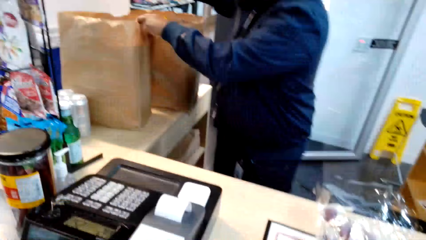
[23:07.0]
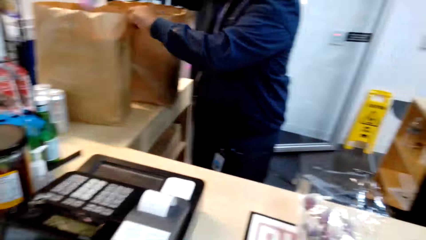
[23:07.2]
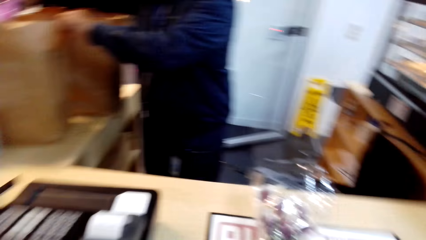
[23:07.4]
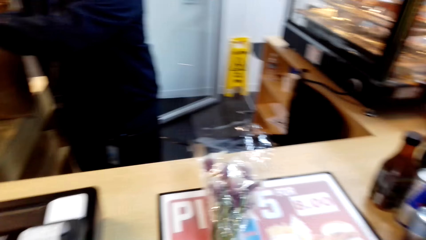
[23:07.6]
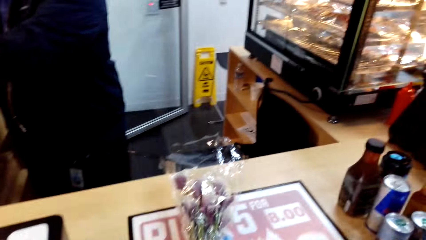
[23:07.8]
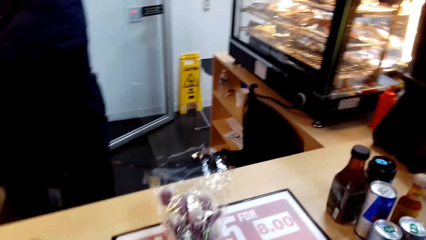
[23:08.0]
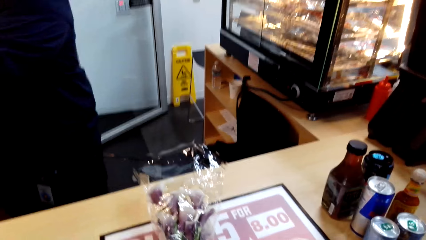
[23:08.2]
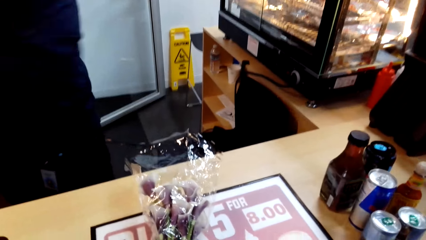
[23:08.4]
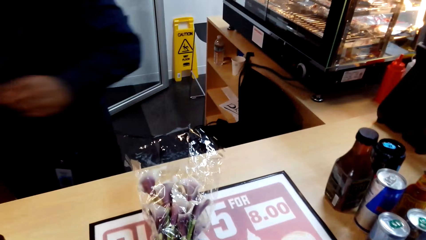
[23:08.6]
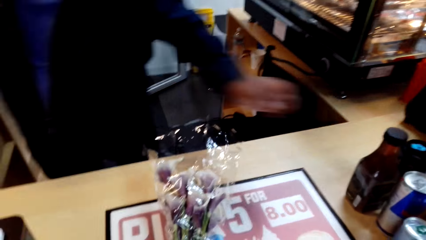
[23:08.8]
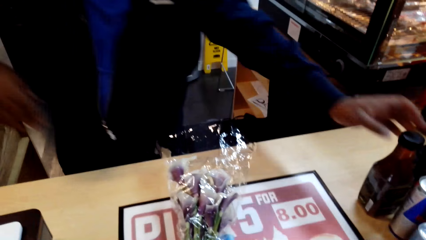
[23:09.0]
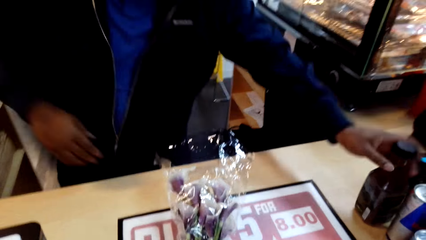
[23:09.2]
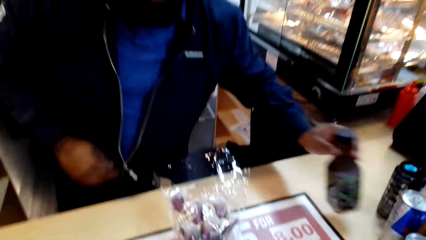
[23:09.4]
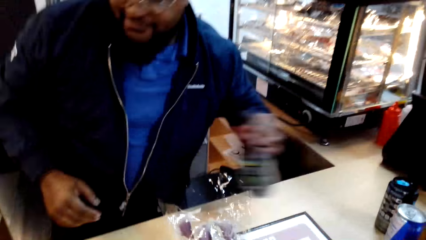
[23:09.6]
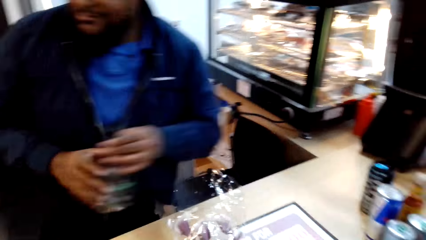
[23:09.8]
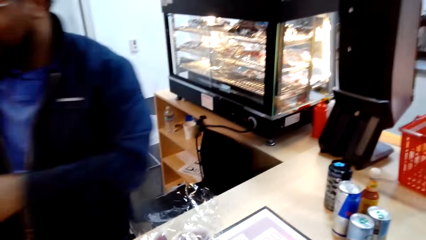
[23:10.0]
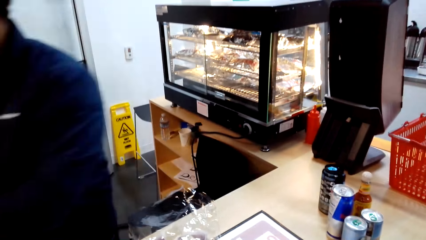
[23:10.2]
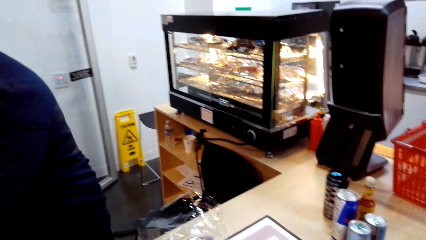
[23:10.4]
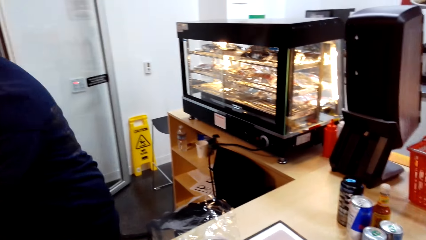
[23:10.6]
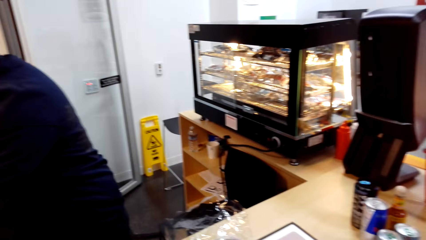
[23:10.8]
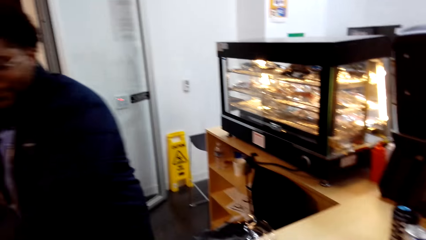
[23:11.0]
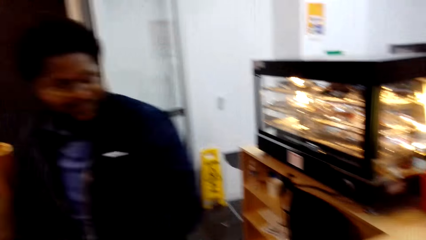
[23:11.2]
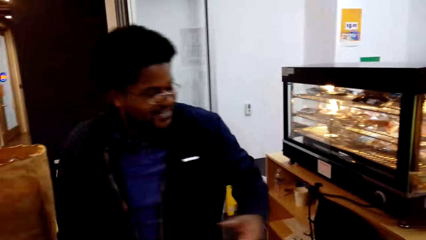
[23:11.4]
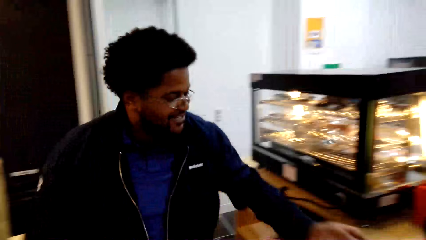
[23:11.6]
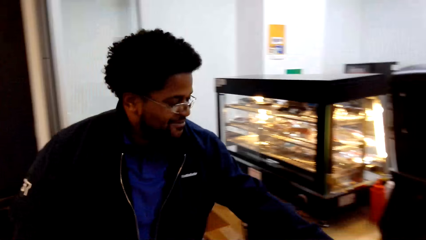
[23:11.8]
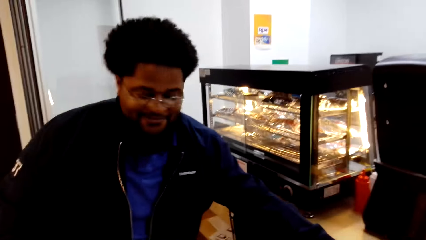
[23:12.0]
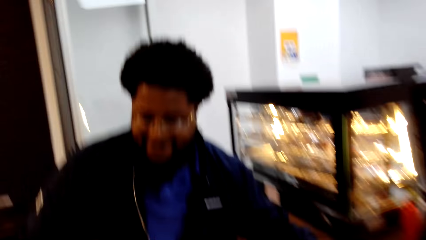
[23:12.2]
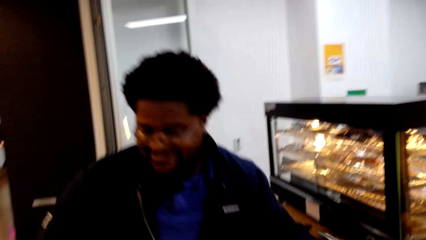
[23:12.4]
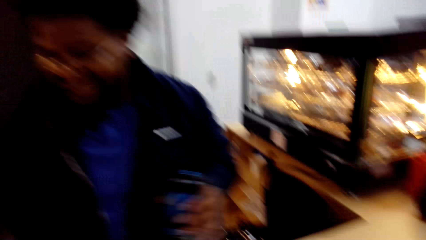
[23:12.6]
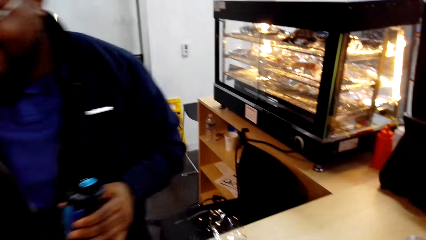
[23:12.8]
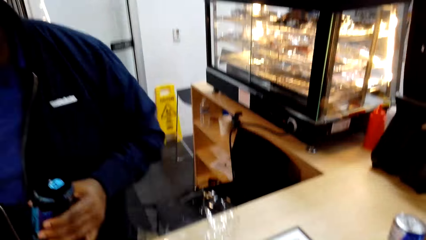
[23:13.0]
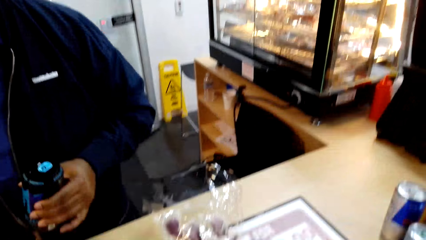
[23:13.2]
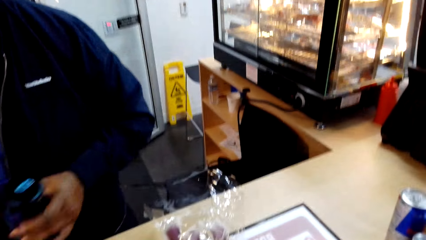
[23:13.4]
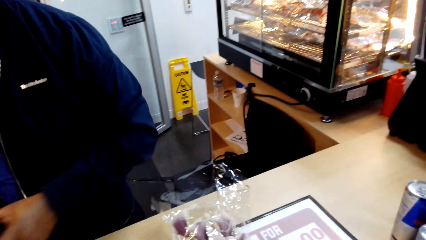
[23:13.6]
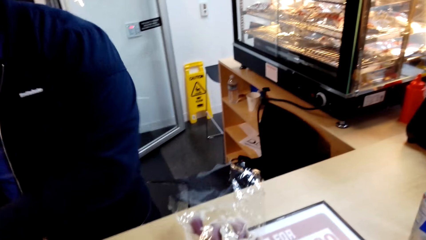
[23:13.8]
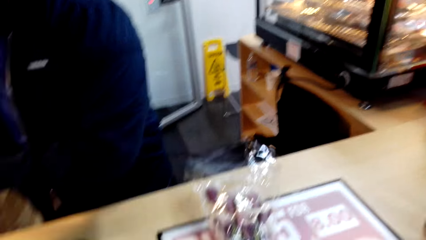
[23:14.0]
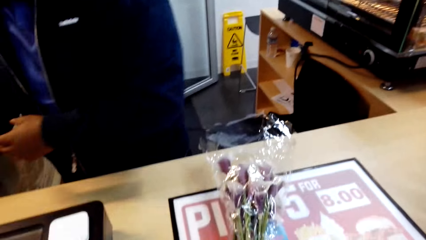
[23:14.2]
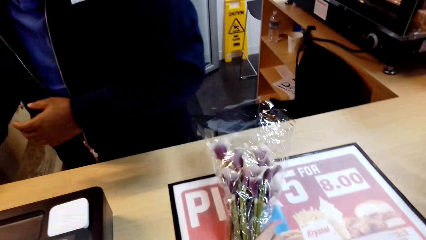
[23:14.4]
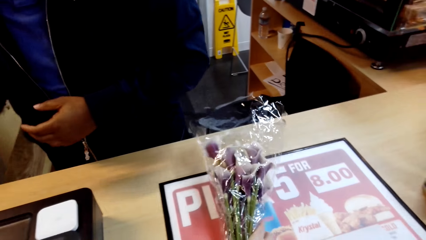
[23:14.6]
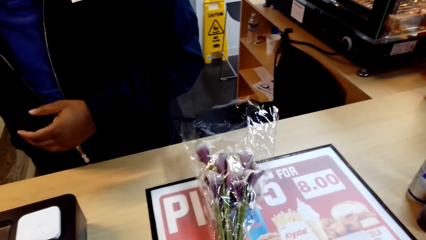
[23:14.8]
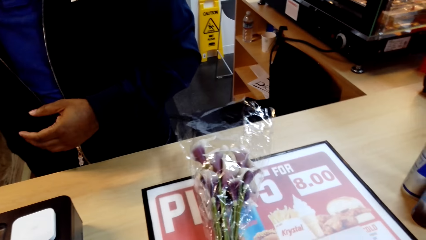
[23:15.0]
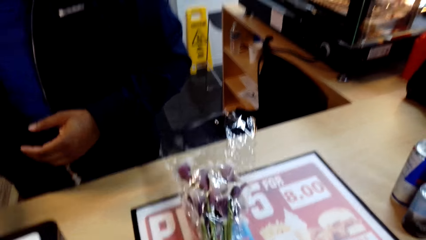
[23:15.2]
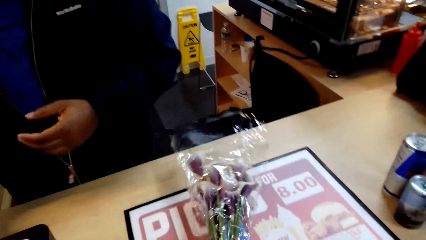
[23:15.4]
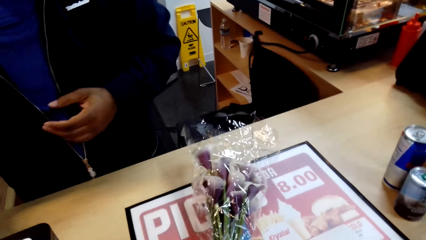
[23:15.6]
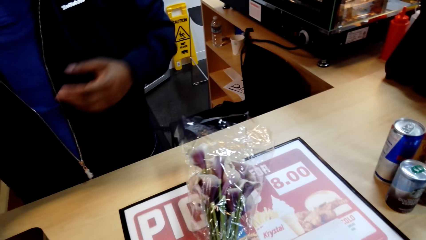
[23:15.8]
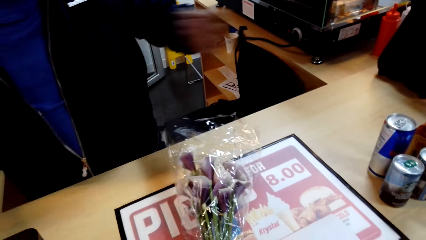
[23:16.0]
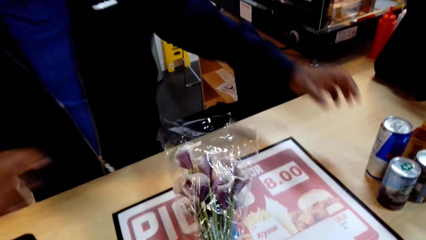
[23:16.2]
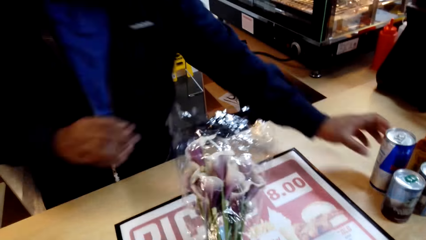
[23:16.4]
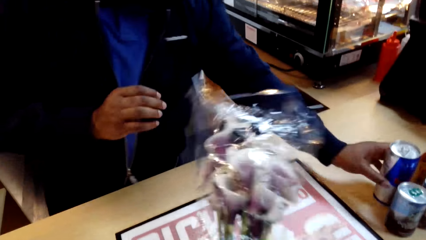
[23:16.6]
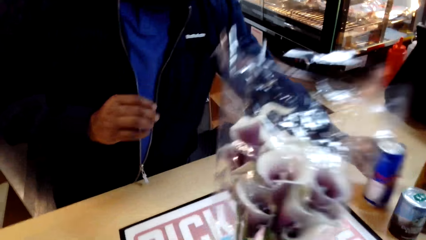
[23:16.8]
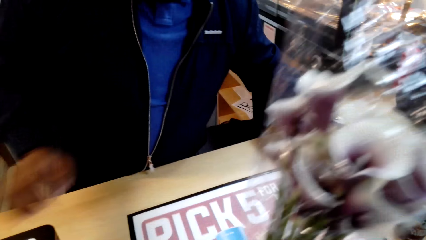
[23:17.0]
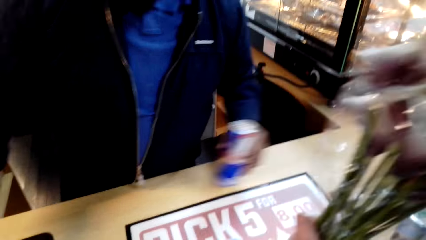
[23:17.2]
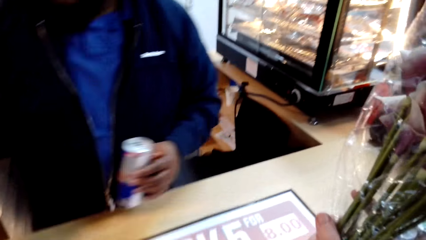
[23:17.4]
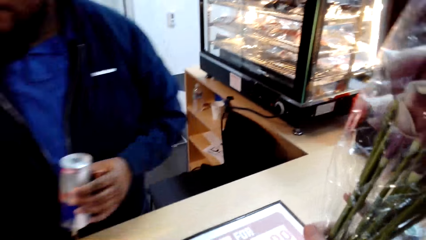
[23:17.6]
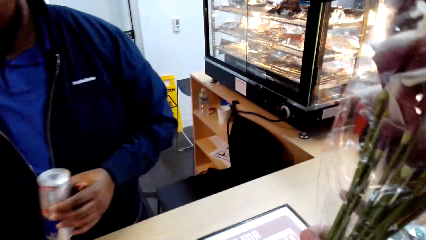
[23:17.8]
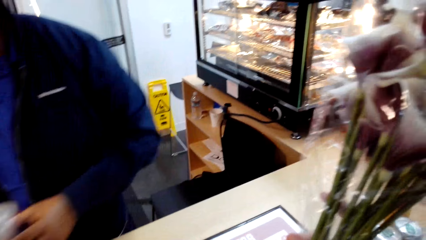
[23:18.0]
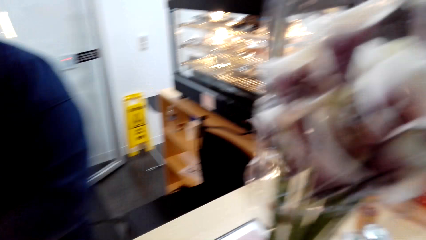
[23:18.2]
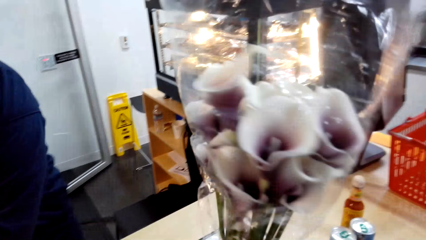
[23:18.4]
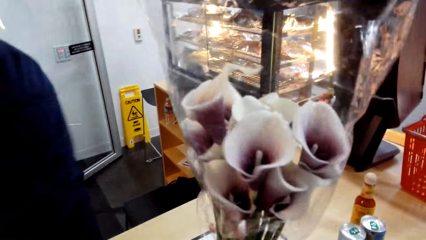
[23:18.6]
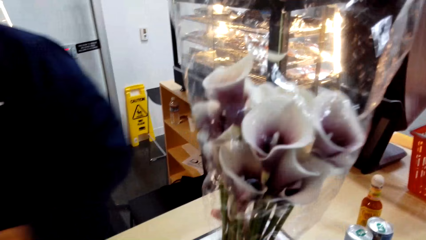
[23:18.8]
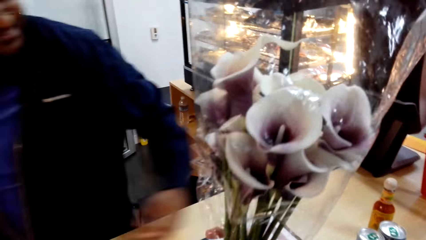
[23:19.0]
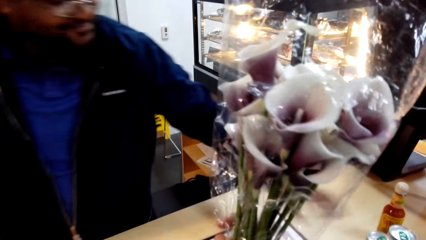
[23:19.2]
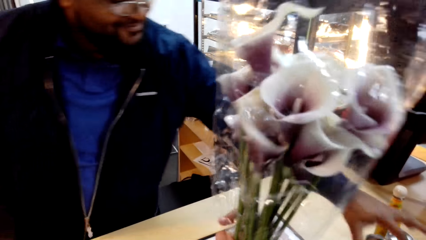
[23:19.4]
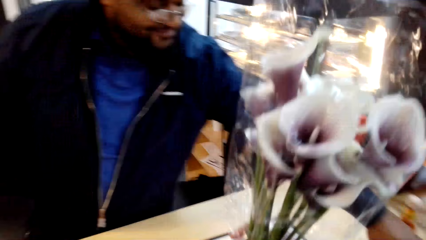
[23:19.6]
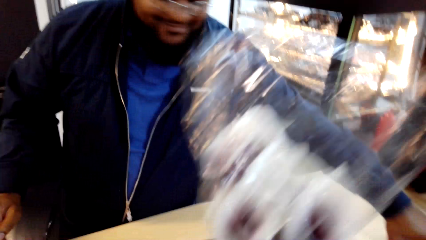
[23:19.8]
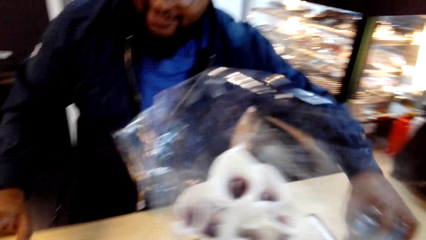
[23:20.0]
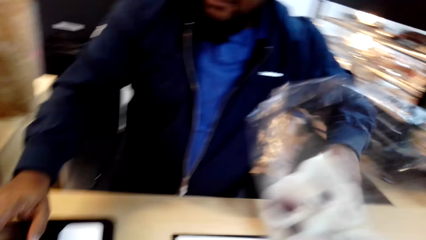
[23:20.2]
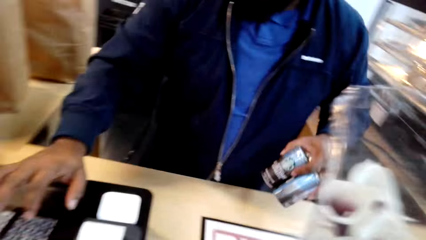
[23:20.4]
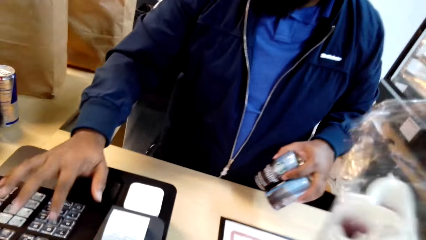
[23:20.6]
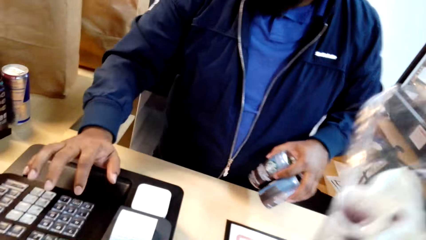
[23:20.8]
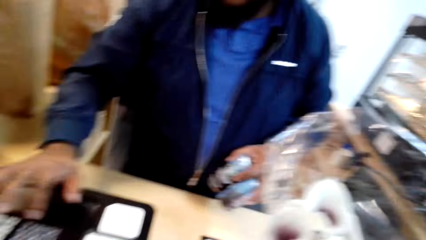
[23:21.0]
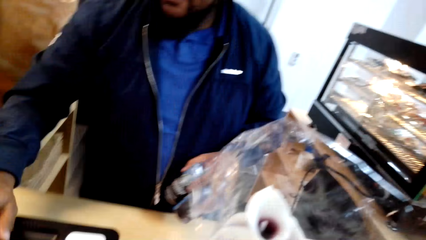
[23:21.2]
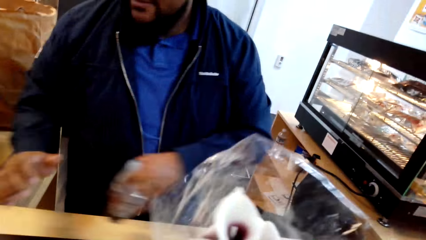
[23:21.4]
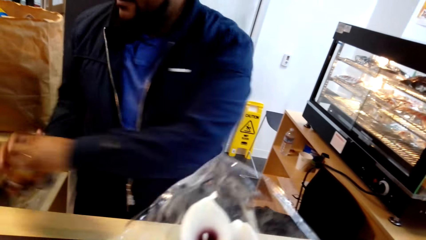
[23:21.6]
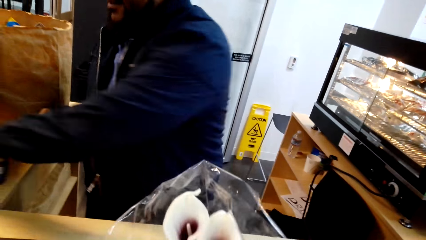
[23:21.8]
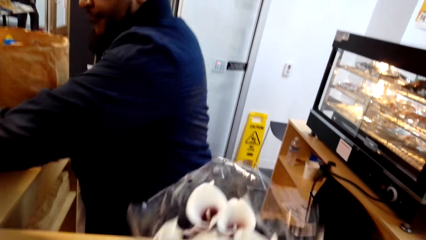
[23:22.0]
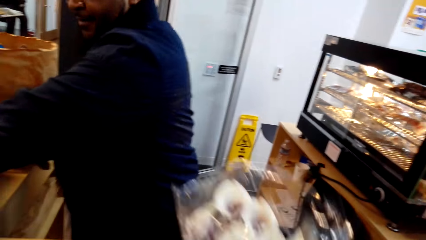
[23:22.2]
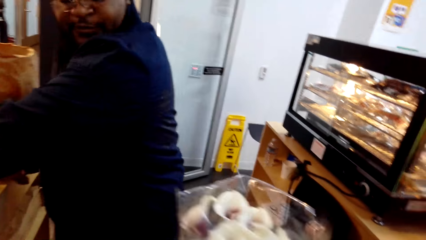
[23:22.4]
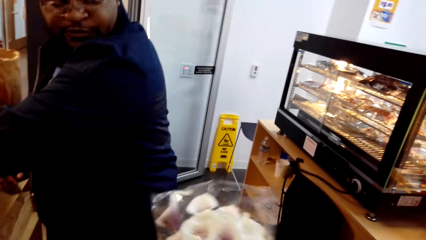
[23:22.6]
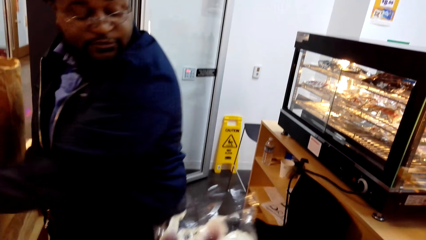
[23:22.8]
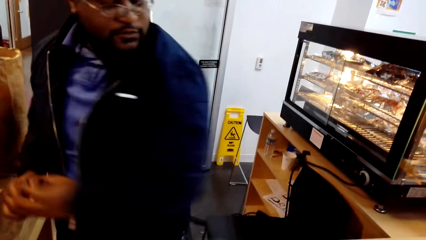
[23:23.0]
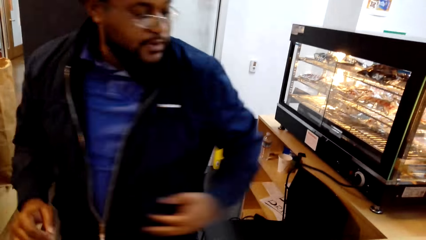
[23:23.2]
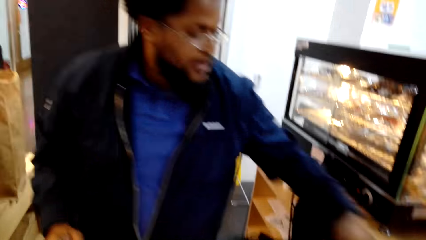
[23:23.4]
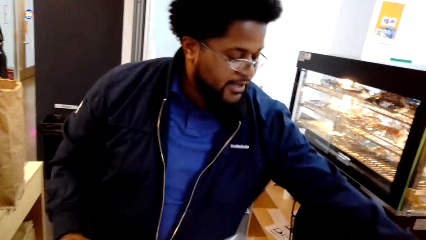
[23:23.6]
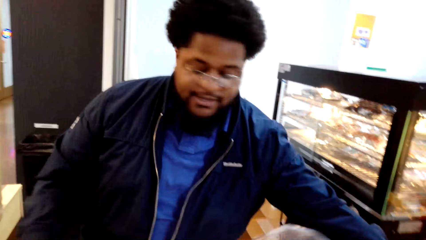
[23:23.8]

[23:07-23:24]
A man puts a bottle in a shopping bag. The man picks up another bottle and calculates the items. The camera wearer switches the bottle to the other hand. The man interacts with the camera wearer. The camera wearer picks up a tin, puts the tin in the shopping bag and moves flowers. The man picks up a tin. The man picks up tins, presses a billing machine, calculates the items and puts down the tins.
